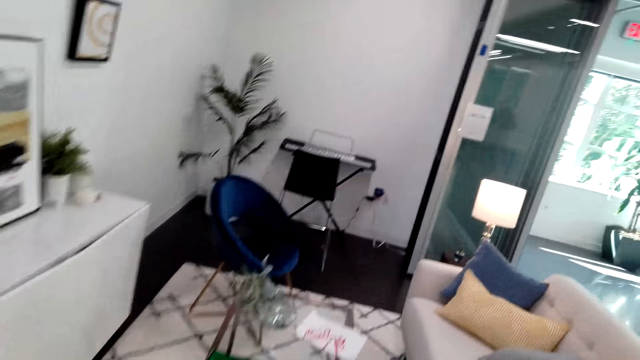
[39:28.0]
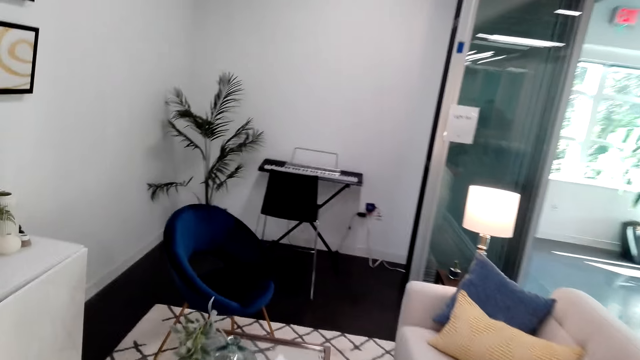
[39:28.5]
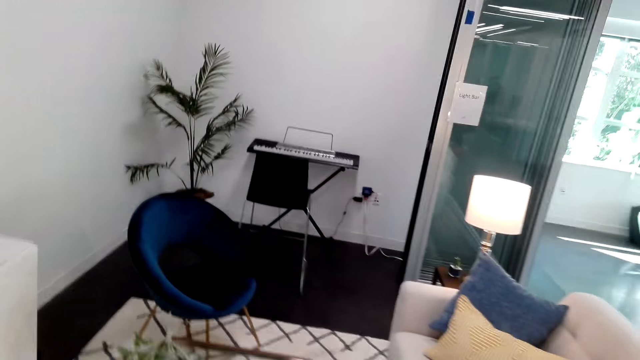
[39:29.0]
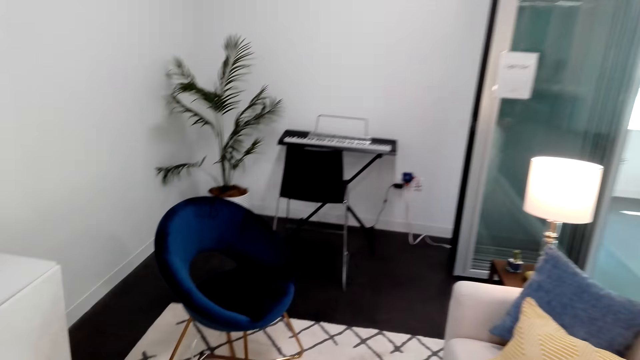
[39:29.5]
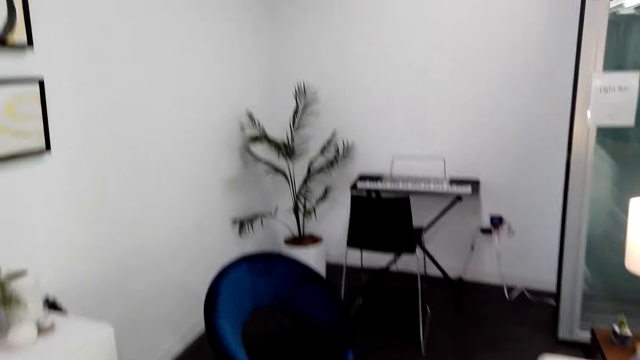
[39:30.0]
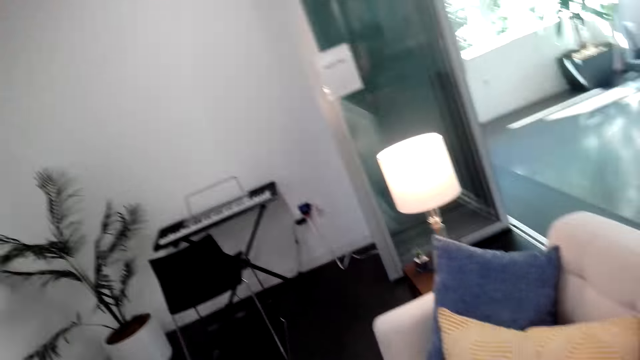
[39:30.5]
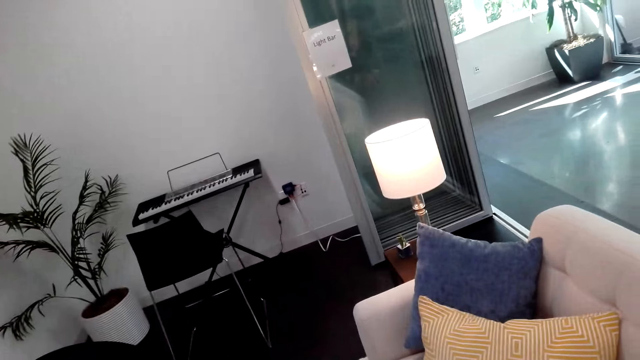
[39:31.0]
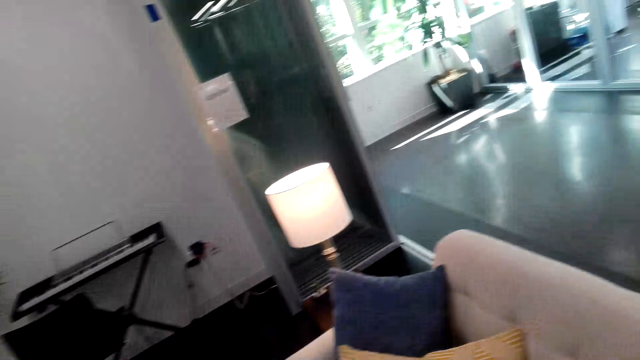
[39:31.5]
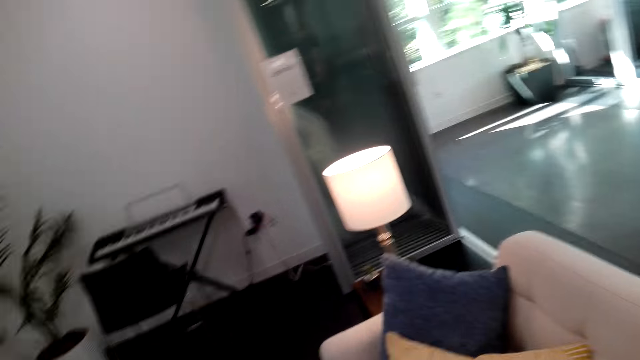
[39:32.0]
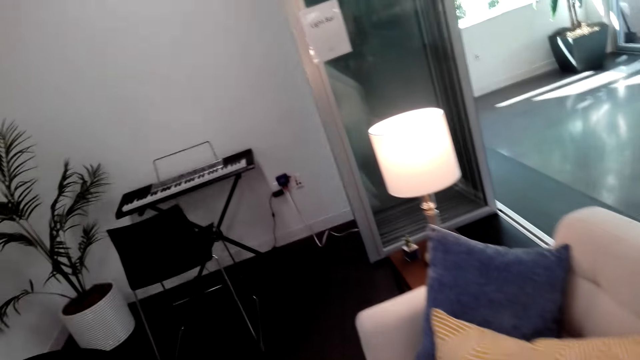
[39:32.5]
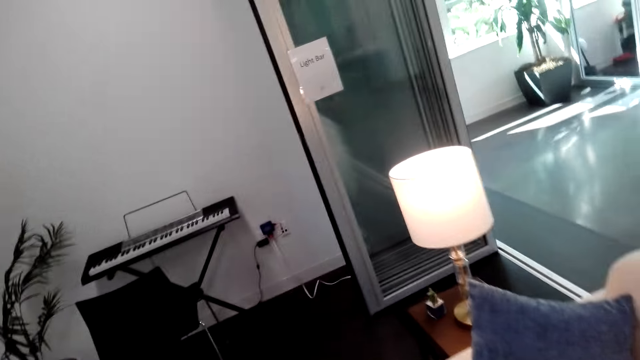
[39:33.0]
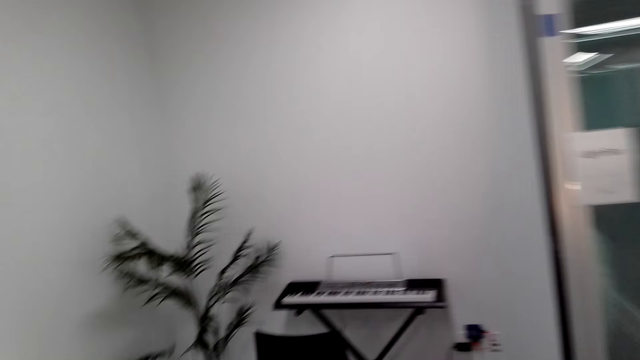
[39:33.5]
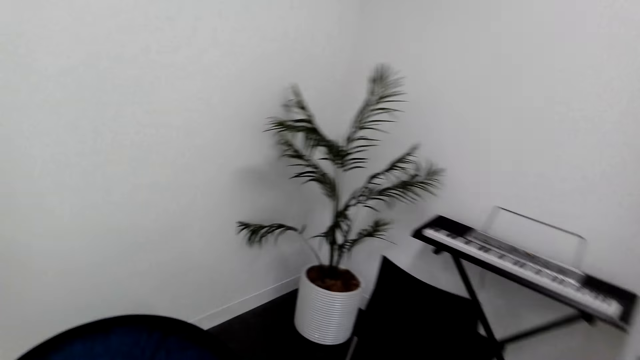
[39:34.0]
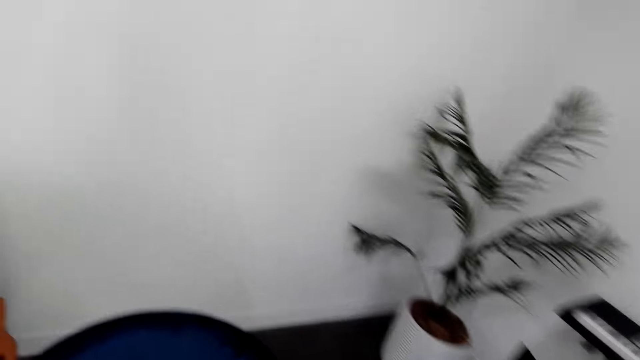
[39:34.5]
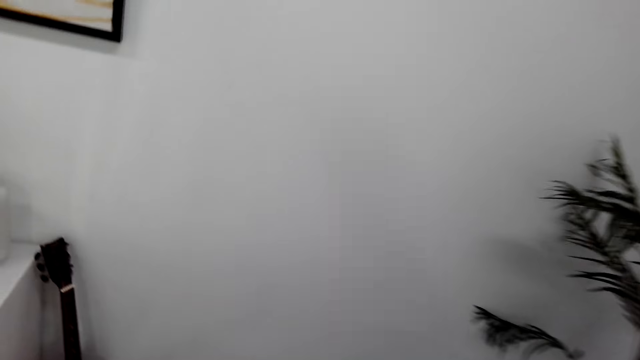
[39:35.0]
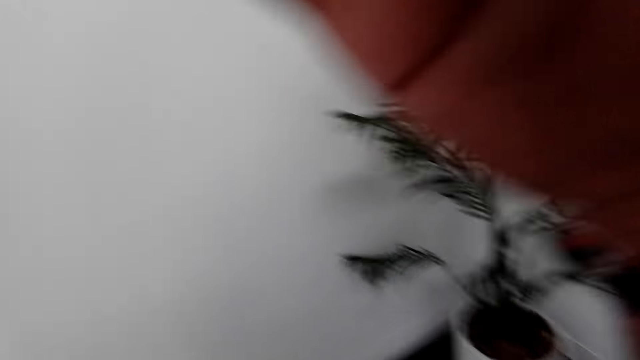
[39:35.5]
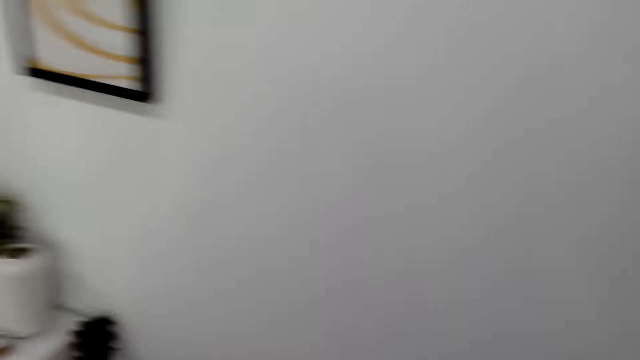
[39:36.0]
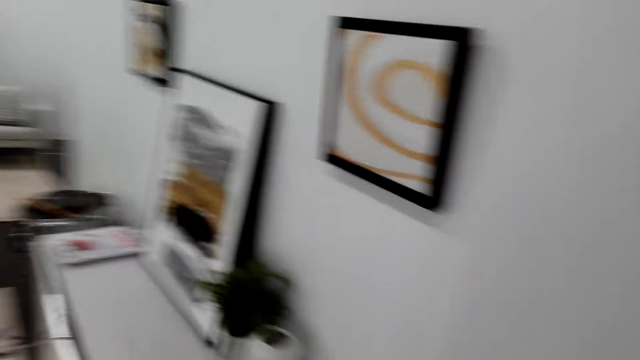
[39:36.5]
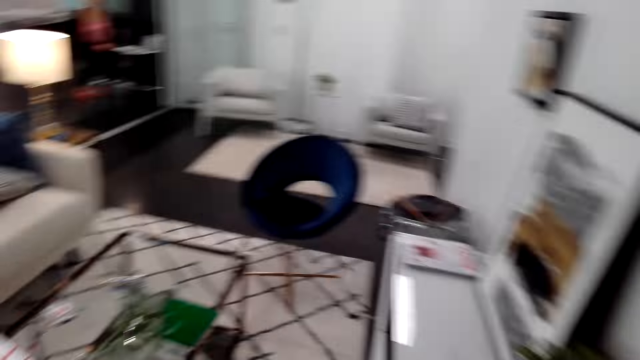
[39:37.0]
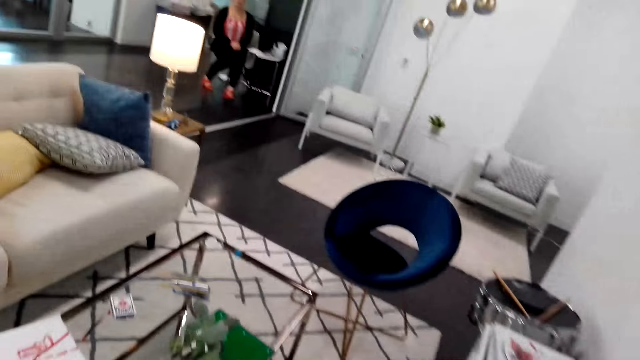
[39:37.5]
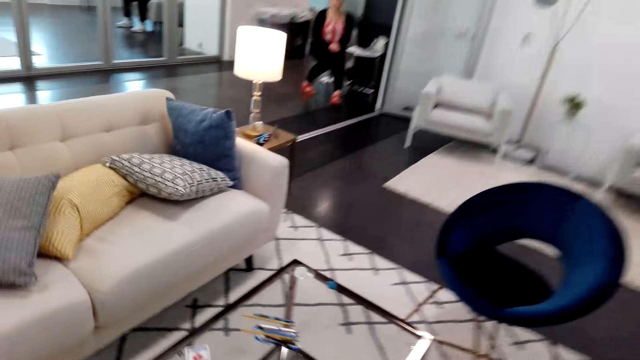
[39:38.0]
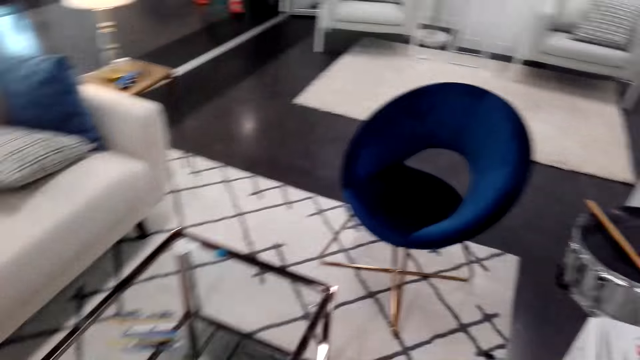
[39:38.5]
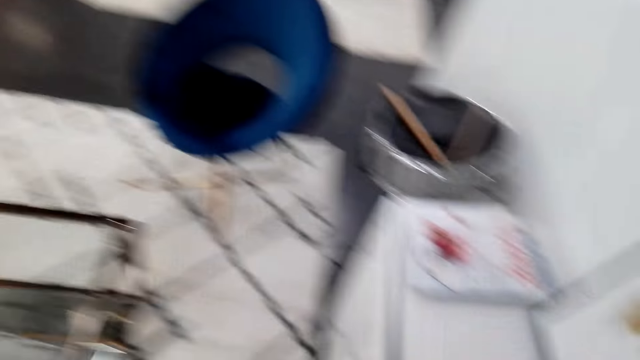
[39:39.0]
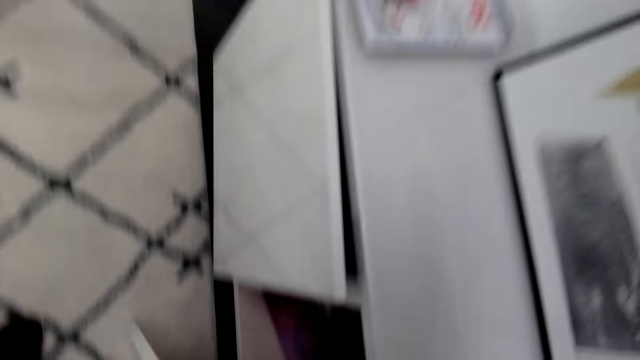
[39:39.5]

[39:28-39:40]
The camera wearer continues to walk around the house. They adjust the camera. They walk around the room. A lady sits on a chair.

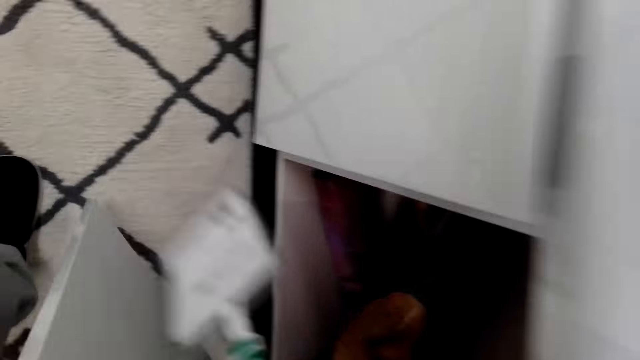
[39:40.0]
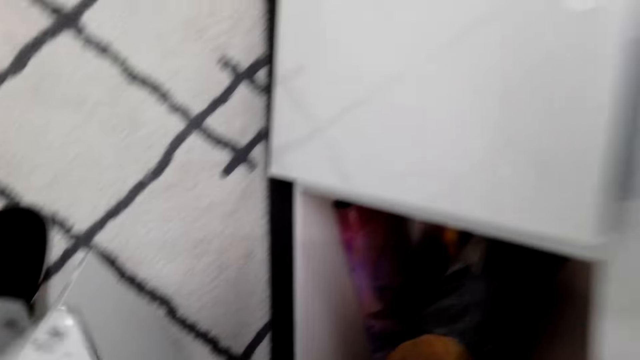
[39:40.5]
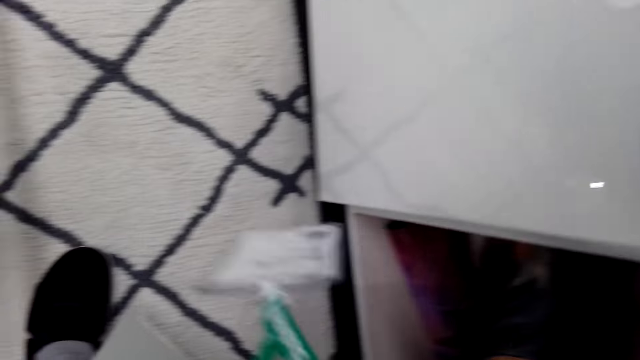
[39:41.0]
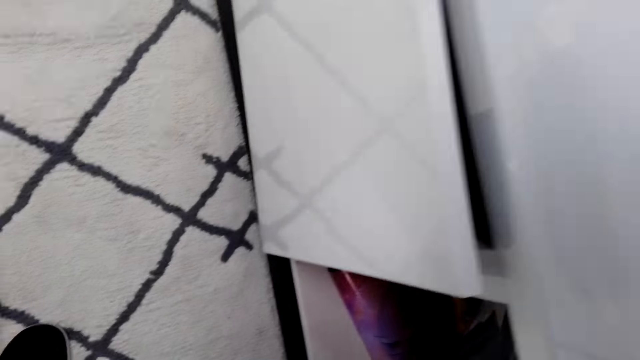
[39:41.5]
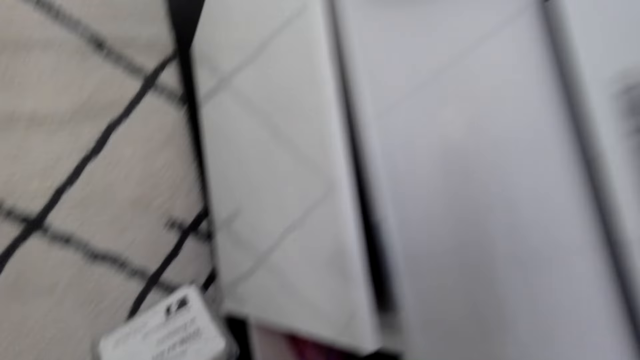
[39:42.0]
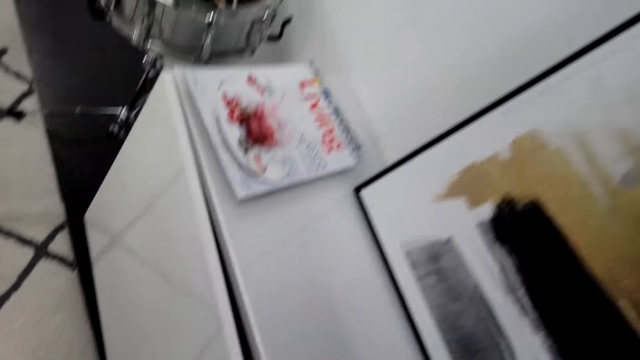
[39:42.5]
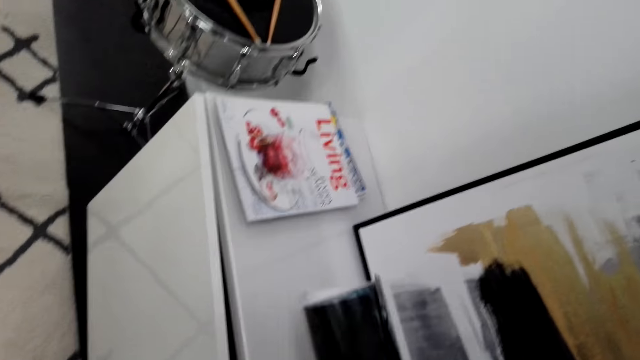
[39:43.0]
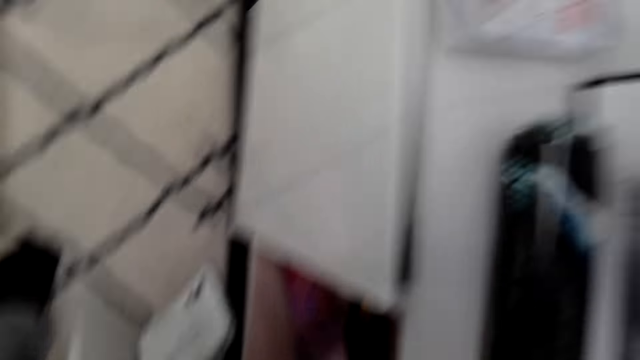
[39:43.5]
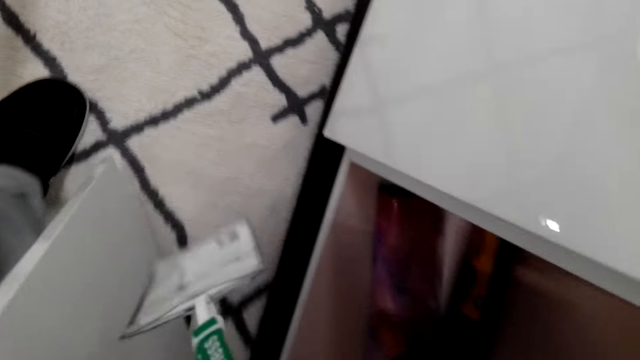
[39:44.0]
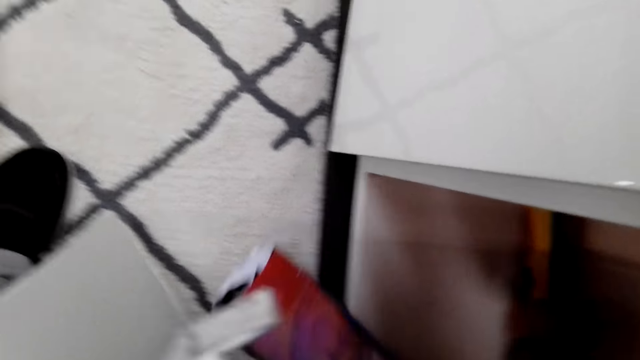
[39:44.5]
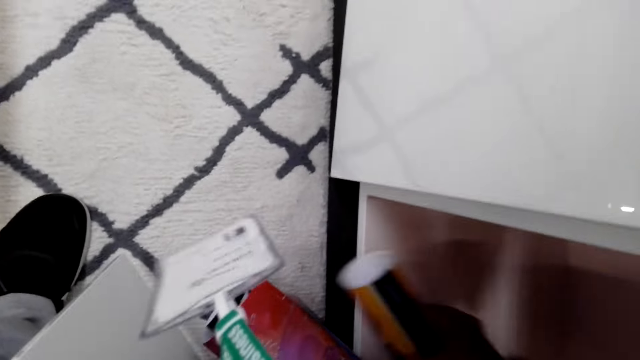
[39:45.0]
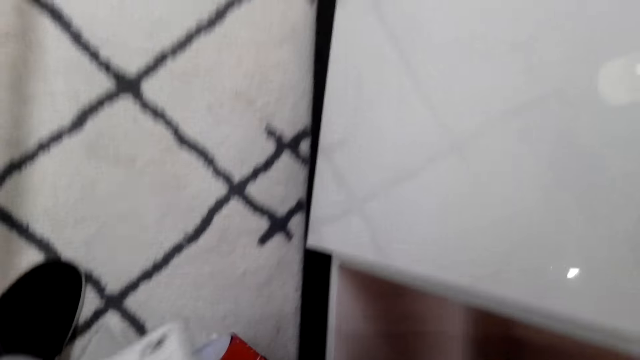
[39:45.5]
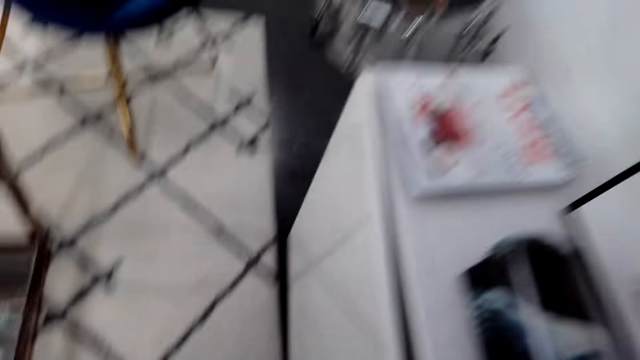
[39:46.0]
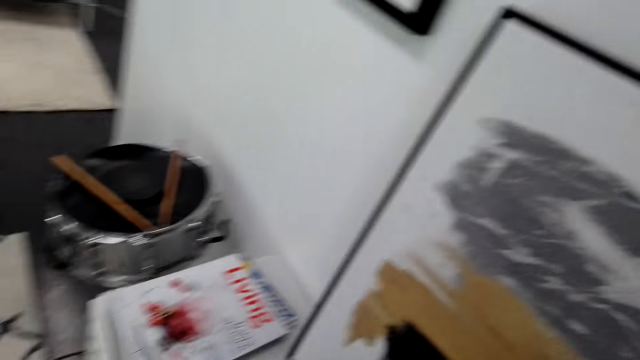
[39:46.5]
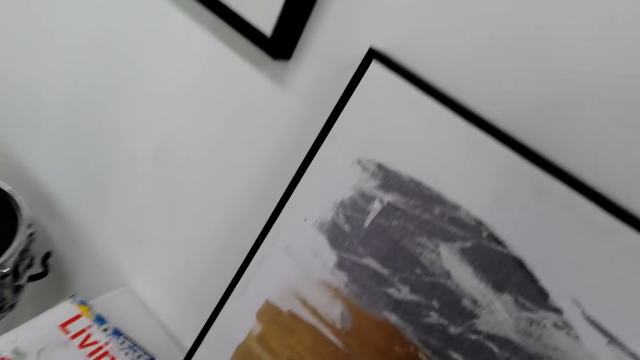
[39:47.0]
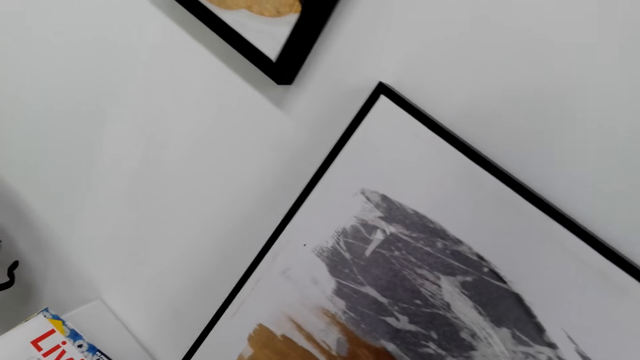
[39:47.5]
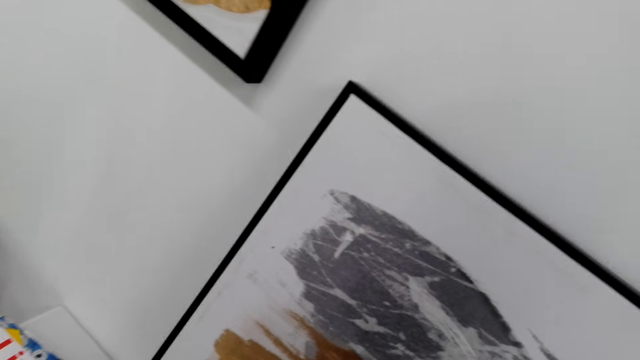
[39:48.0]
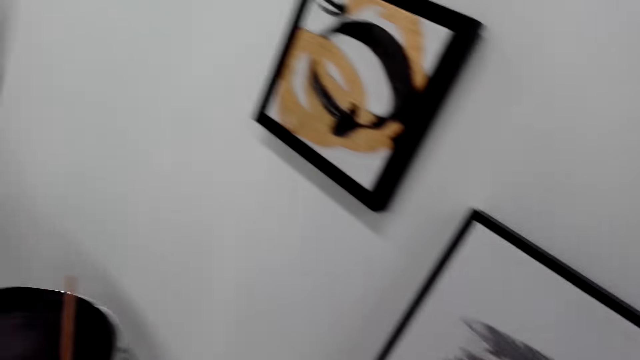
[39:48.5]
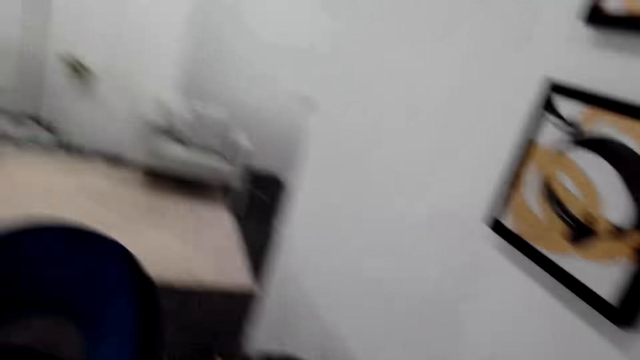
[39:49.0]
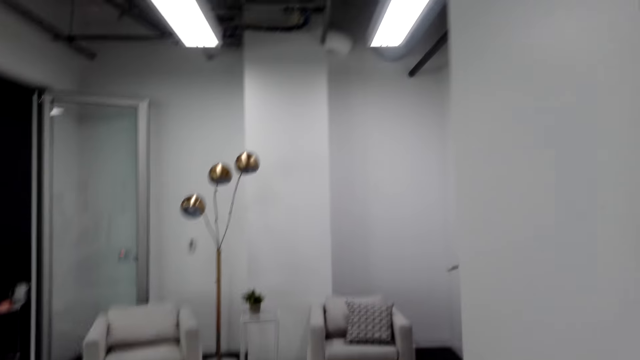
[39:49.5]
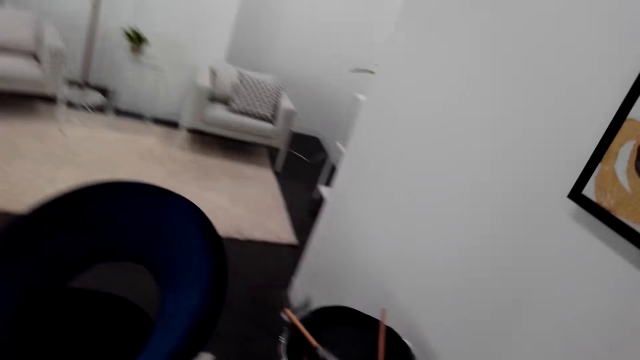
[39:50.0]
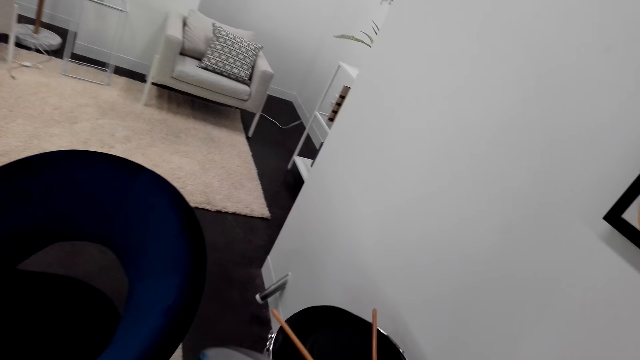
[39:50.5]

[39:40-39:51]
The camera wearer takes a chart or poster from the cabinet. They put the poster on the cabinet. They pick another poster.
